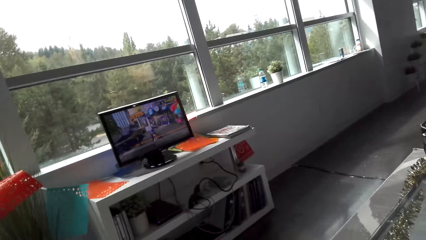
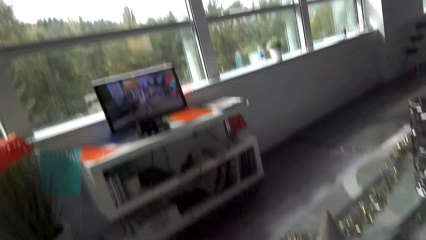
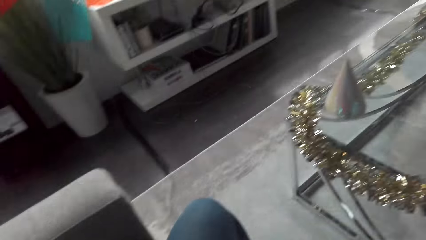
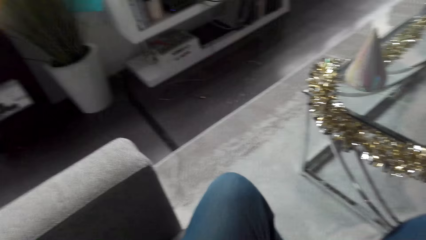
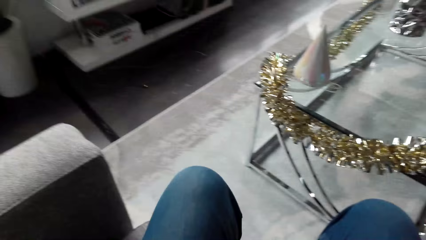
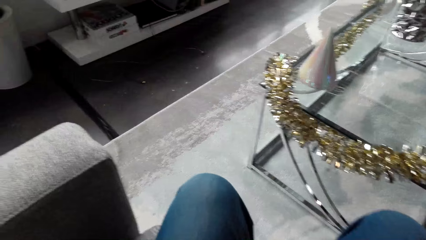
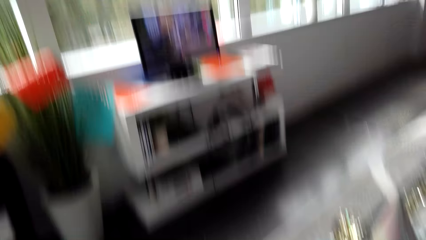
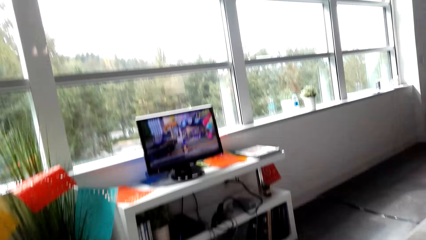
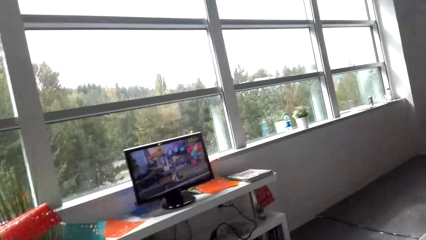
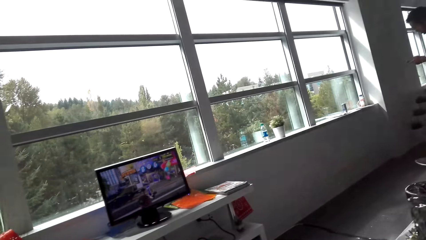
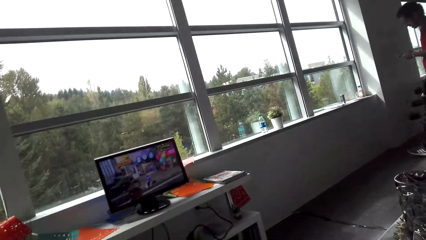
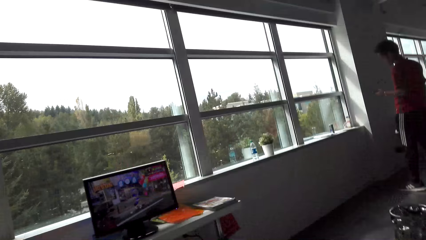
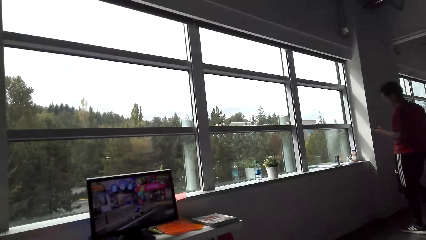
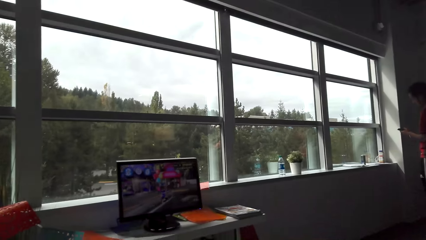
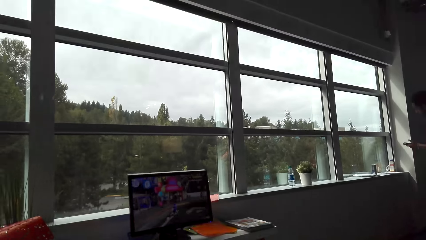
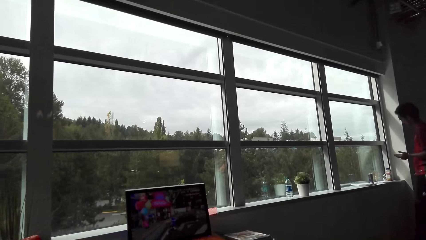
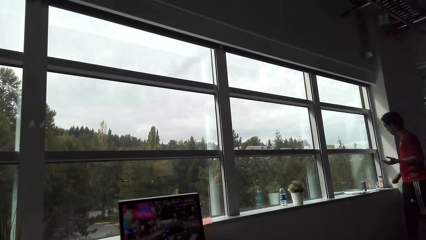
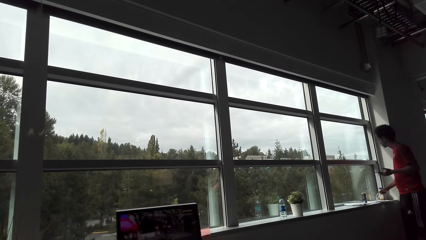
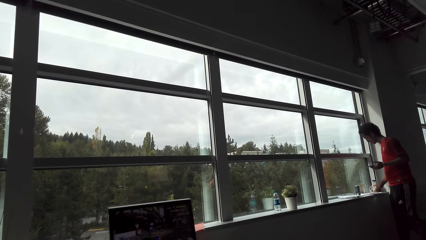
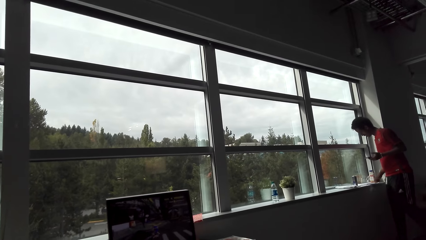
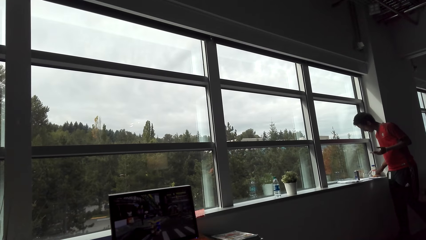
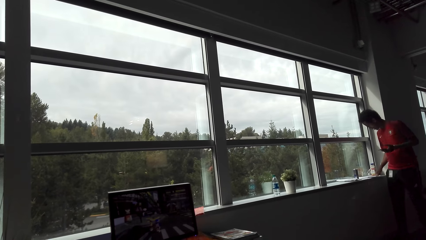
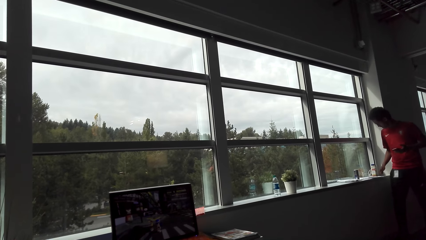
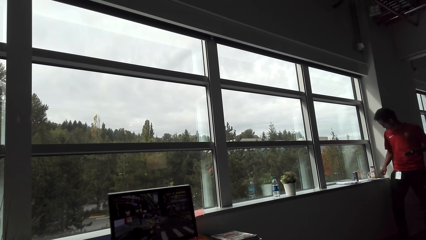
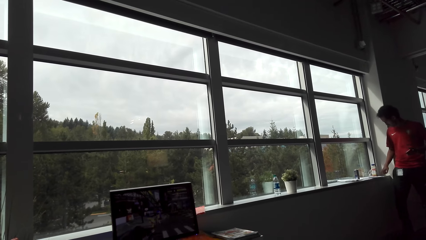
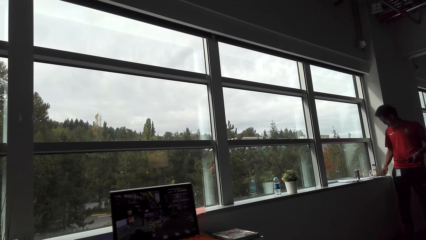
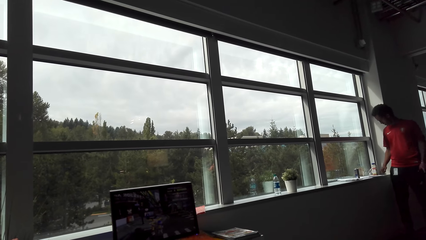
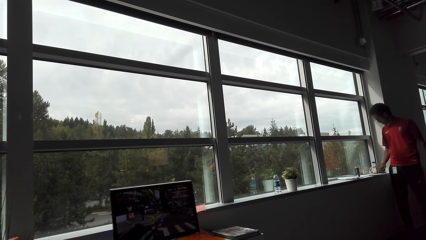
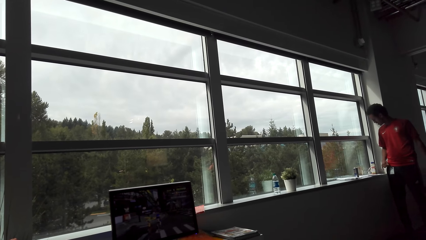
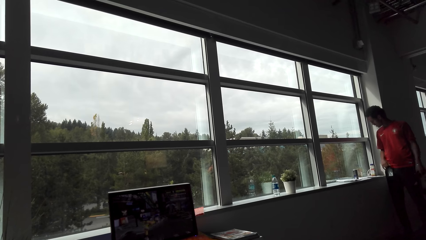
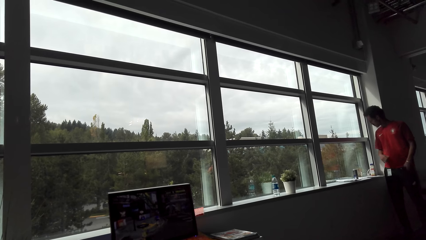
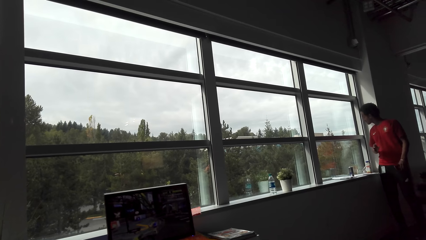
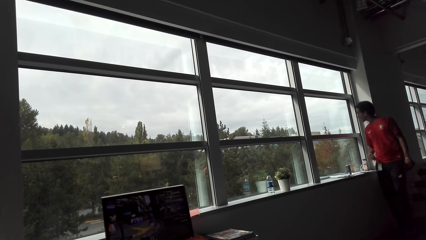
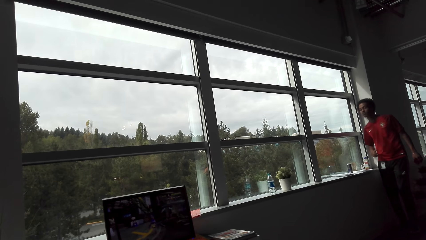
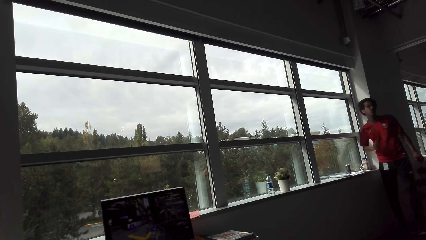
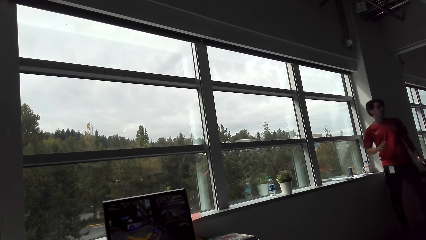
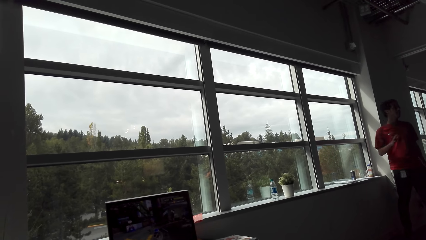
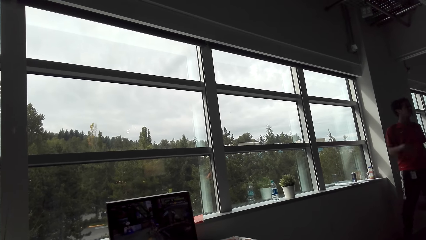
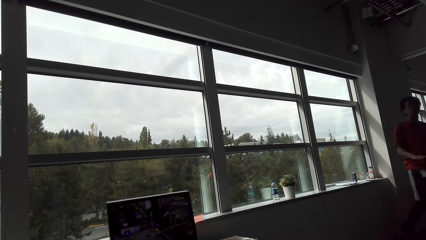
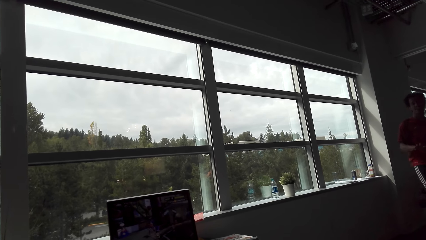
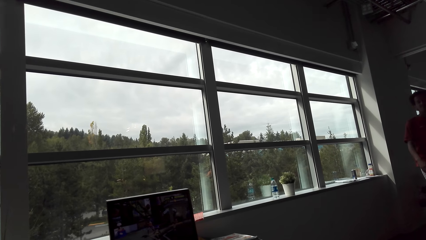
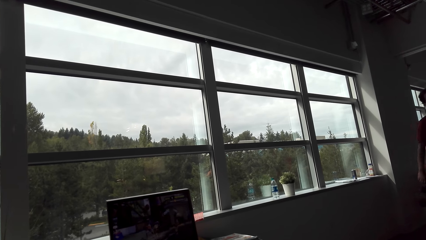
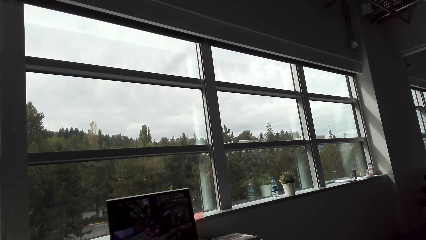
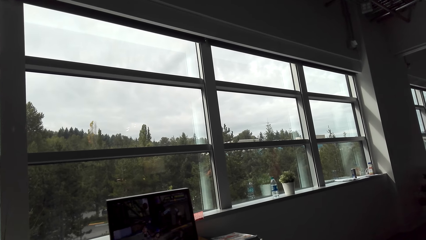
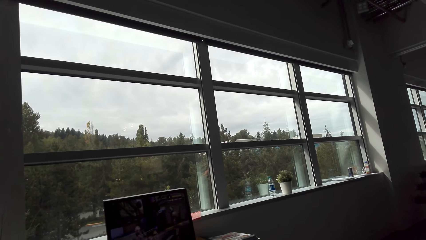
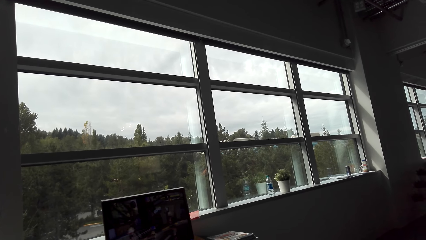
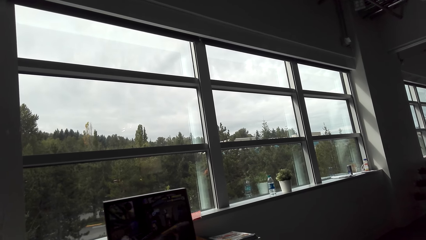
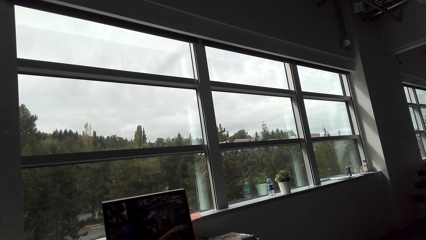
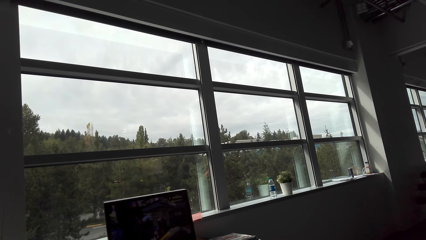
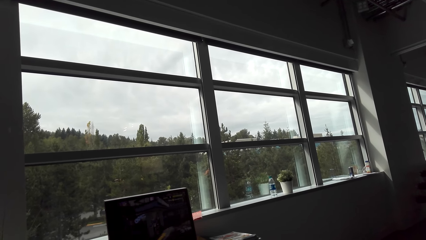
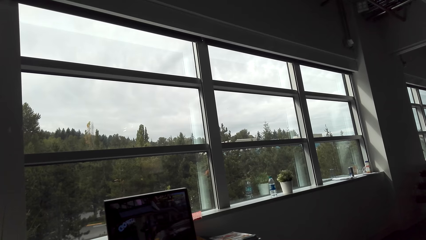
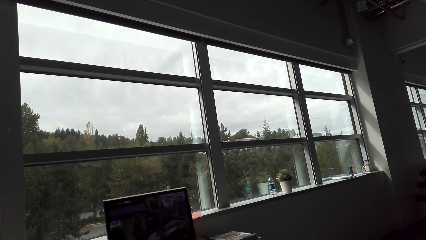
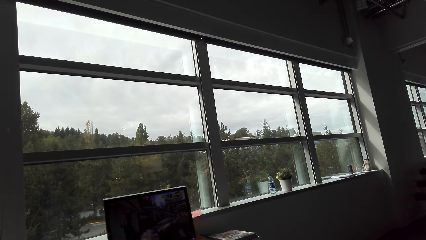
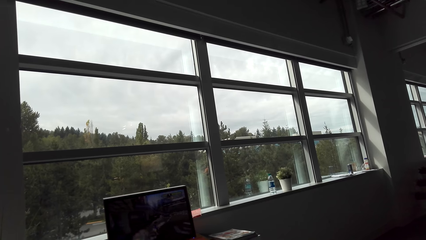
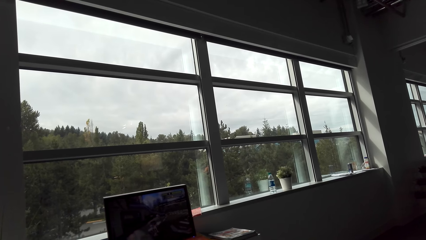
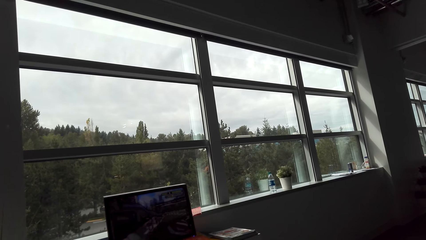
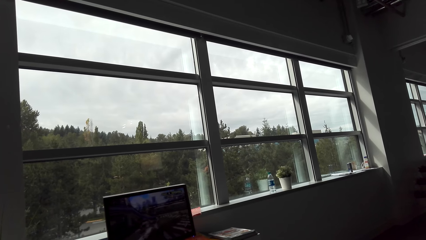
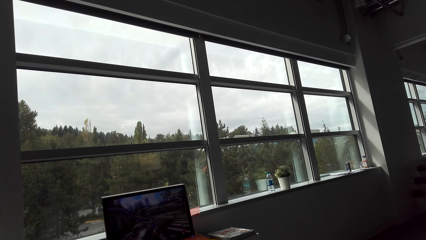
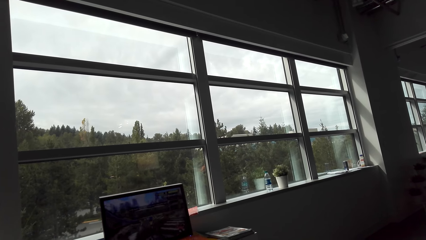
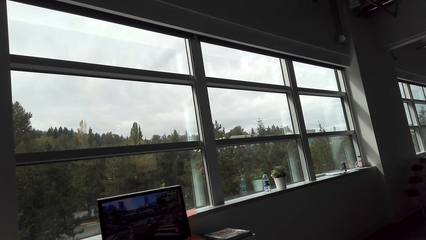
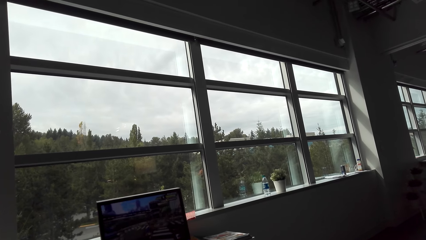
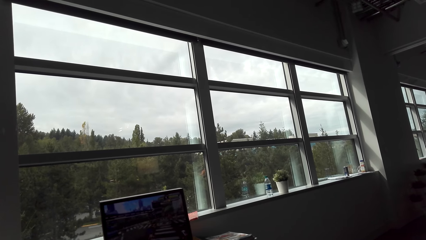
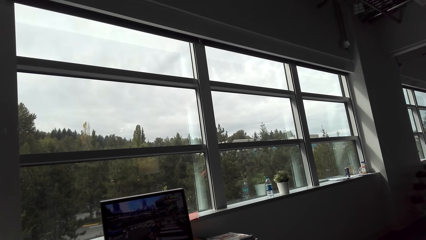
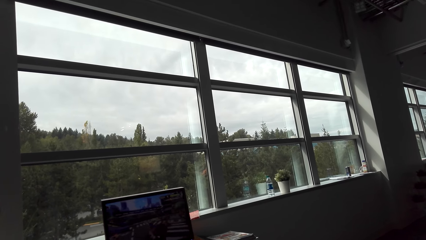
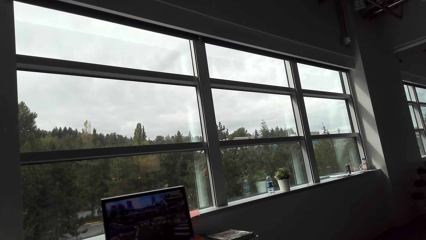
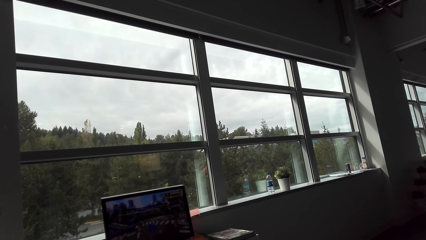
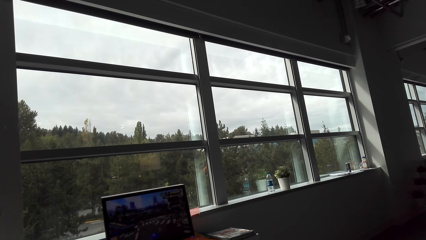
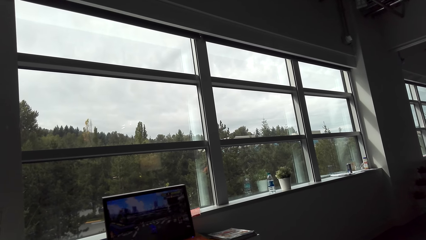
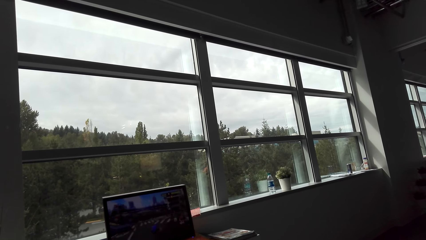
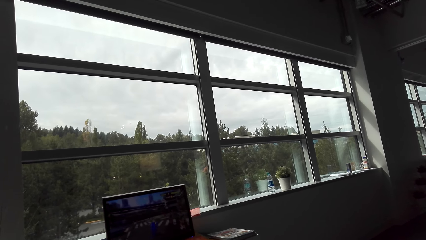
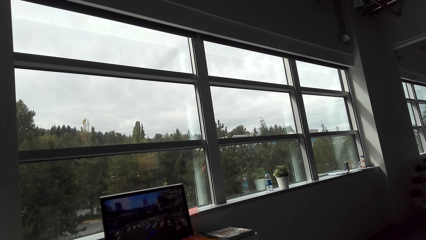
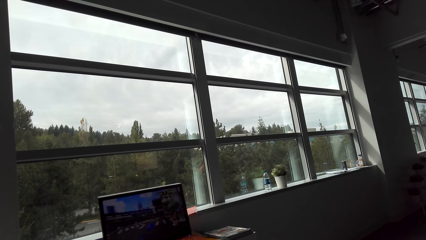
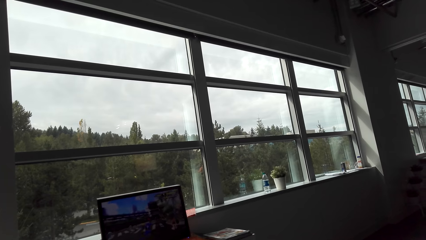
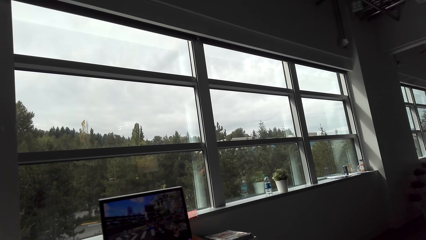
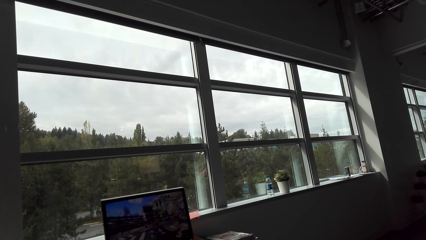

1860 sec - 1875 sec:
The camera wearer plays a game on the tv. A man walks in the room. The camera wearer plays the video game.
